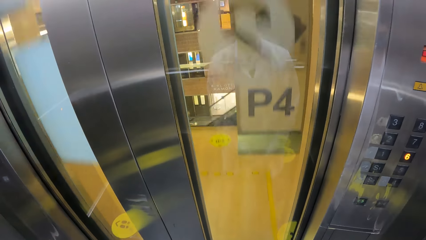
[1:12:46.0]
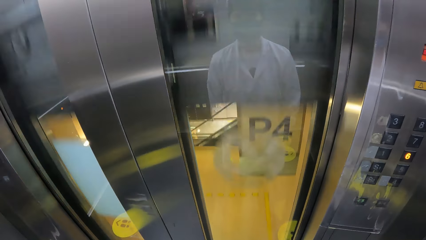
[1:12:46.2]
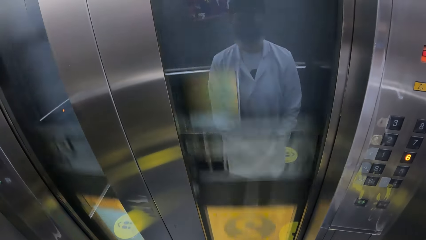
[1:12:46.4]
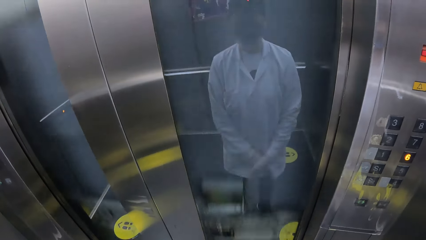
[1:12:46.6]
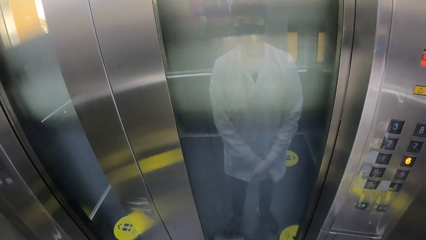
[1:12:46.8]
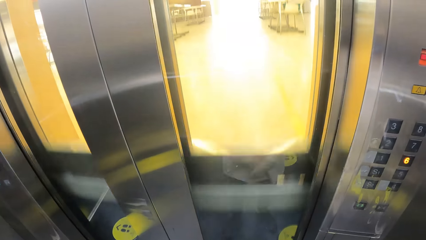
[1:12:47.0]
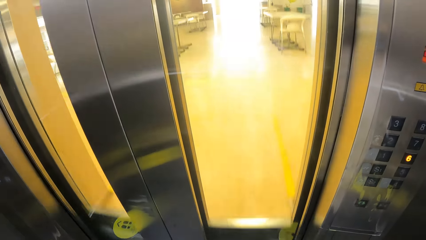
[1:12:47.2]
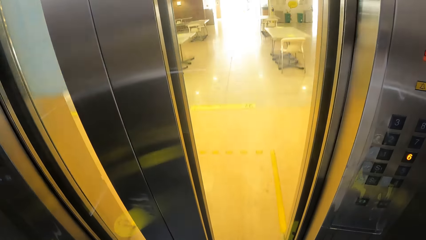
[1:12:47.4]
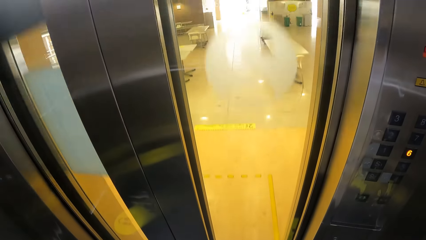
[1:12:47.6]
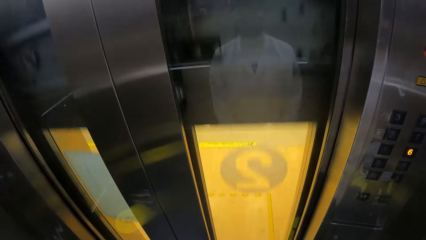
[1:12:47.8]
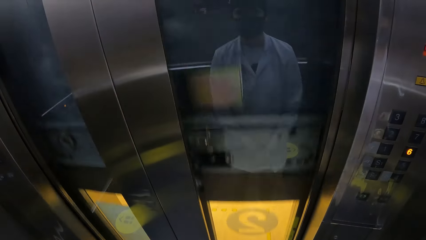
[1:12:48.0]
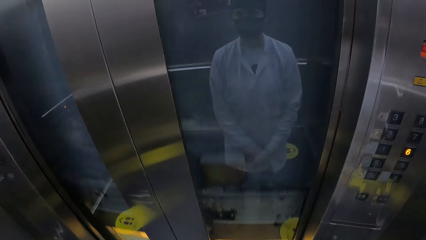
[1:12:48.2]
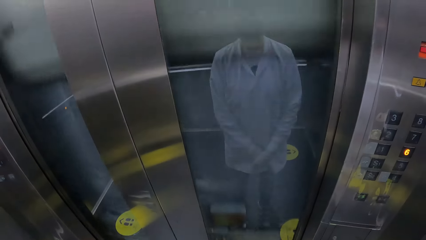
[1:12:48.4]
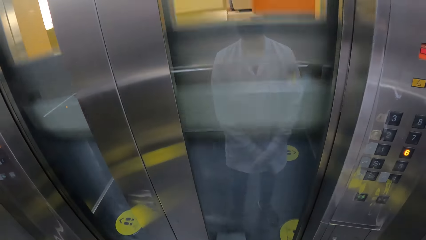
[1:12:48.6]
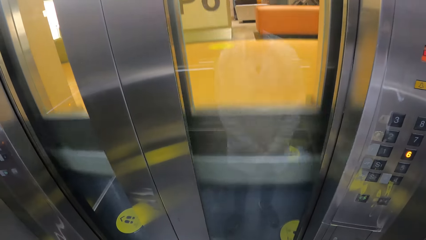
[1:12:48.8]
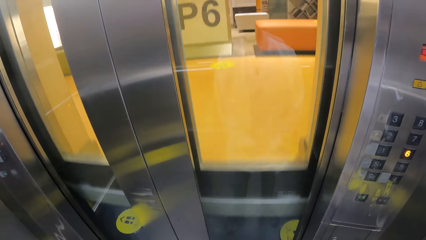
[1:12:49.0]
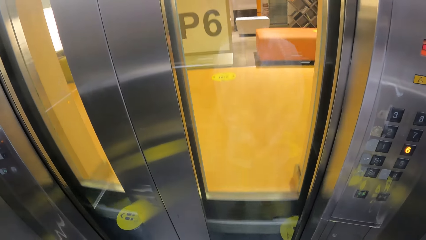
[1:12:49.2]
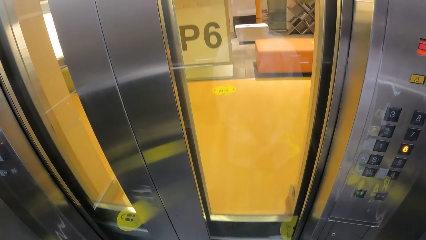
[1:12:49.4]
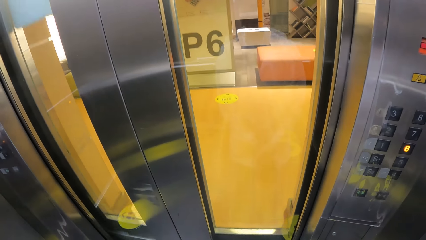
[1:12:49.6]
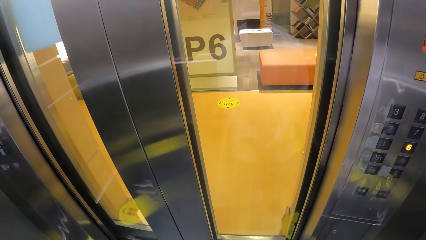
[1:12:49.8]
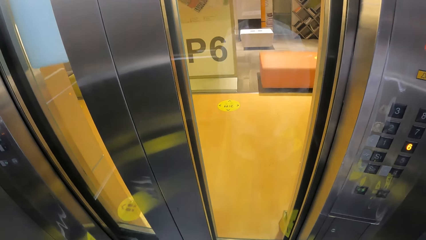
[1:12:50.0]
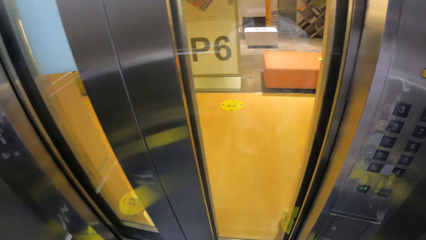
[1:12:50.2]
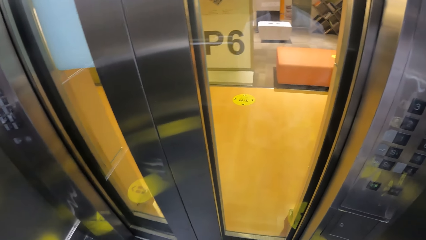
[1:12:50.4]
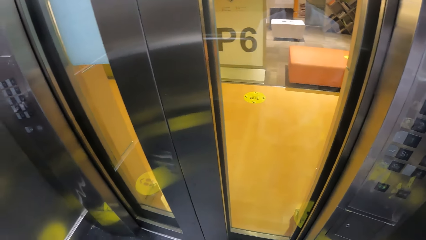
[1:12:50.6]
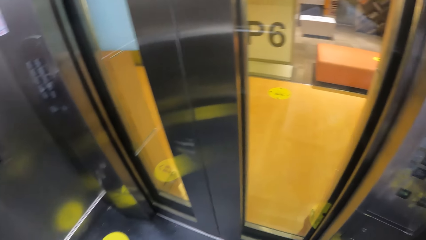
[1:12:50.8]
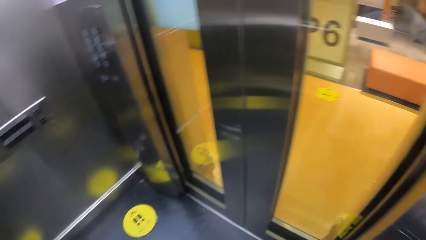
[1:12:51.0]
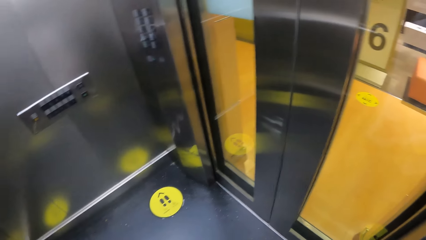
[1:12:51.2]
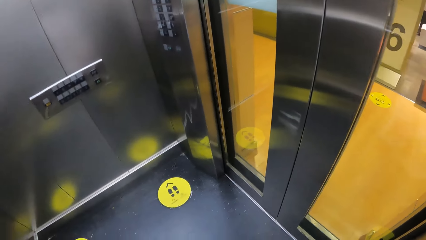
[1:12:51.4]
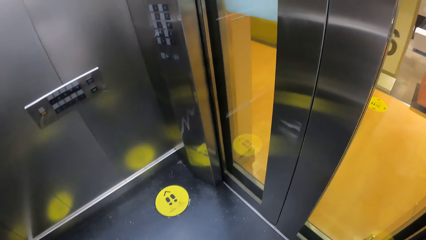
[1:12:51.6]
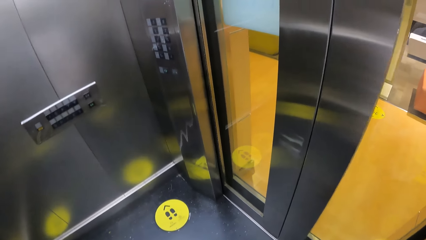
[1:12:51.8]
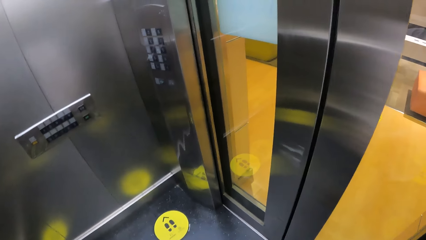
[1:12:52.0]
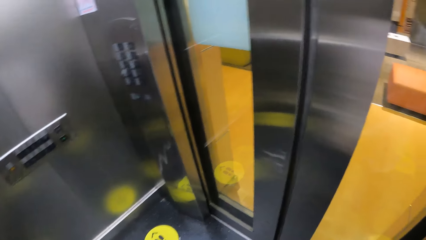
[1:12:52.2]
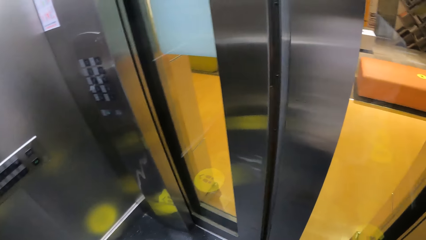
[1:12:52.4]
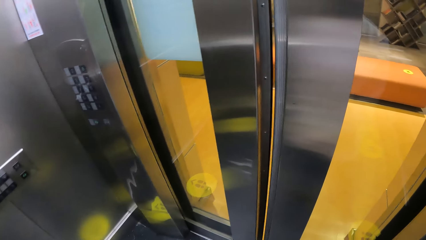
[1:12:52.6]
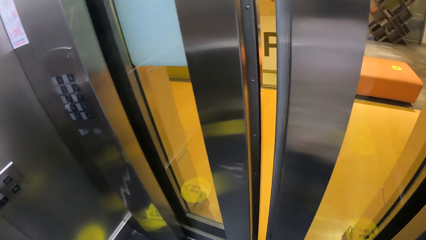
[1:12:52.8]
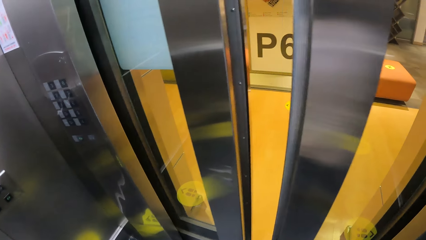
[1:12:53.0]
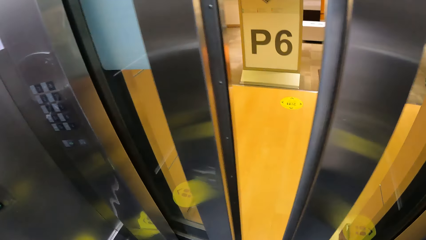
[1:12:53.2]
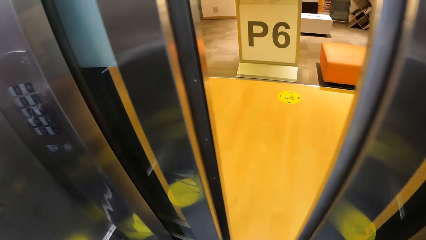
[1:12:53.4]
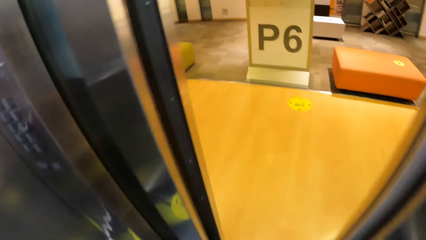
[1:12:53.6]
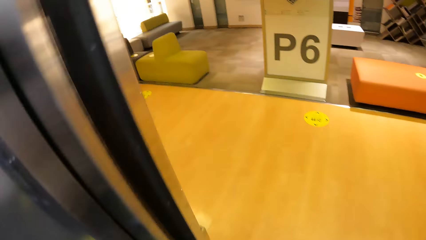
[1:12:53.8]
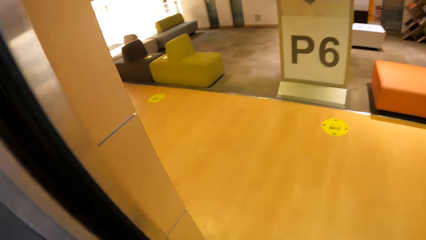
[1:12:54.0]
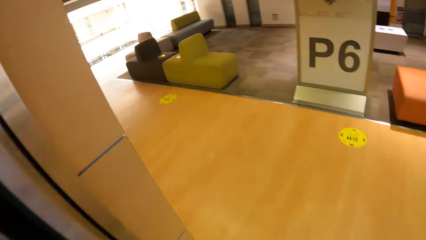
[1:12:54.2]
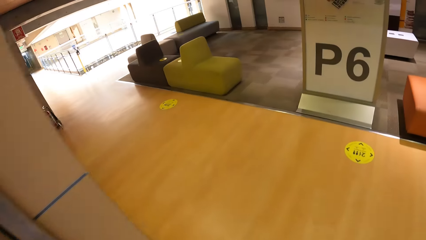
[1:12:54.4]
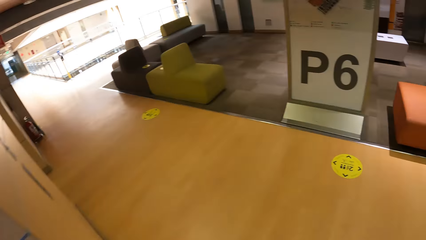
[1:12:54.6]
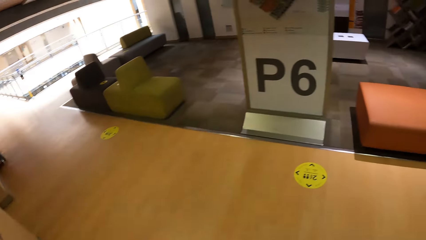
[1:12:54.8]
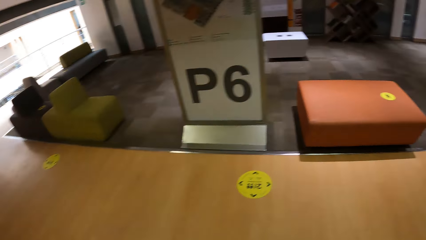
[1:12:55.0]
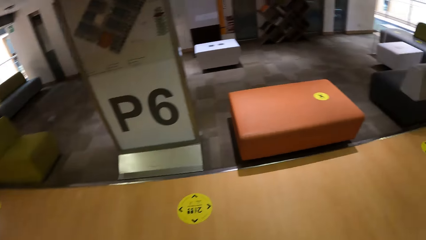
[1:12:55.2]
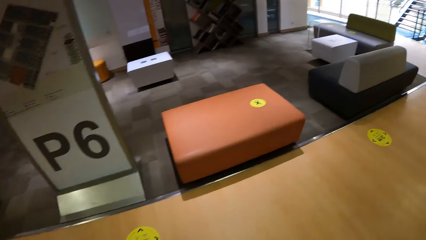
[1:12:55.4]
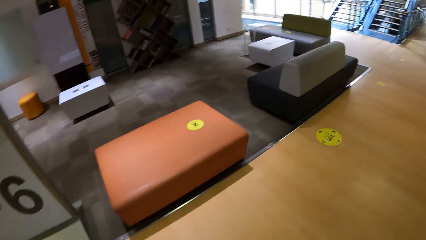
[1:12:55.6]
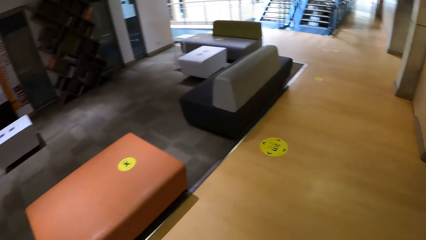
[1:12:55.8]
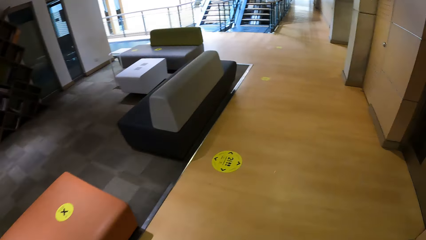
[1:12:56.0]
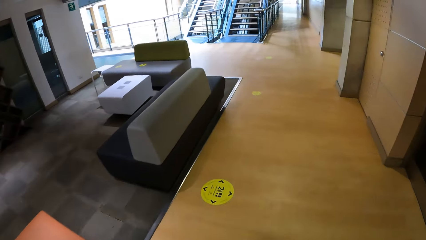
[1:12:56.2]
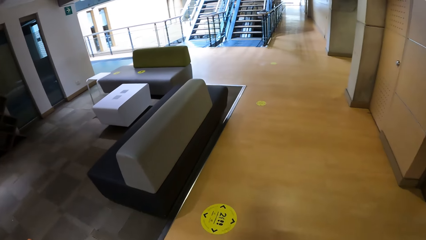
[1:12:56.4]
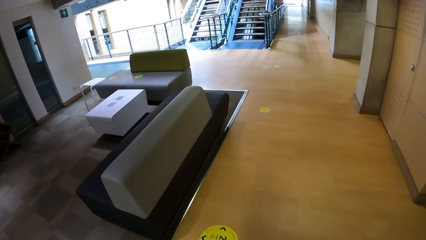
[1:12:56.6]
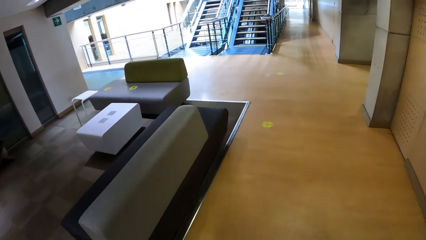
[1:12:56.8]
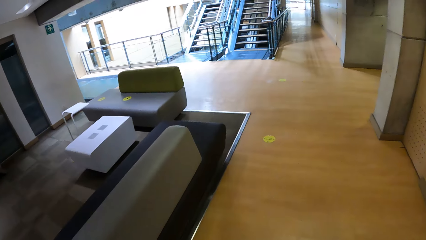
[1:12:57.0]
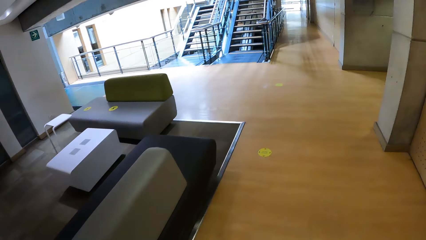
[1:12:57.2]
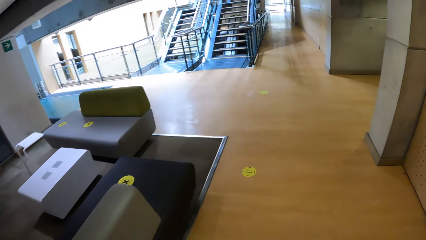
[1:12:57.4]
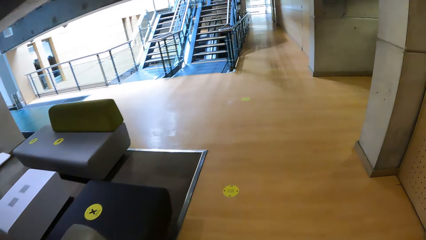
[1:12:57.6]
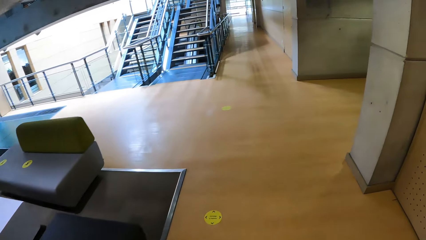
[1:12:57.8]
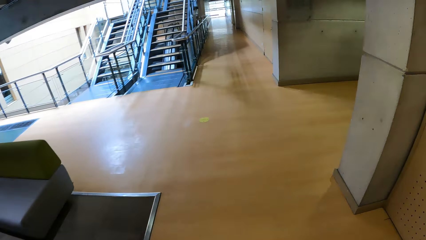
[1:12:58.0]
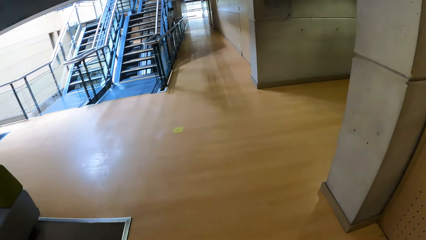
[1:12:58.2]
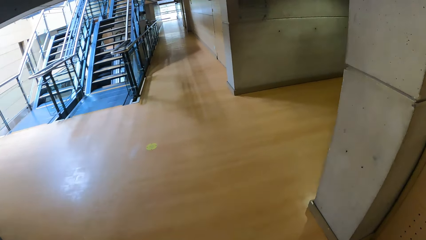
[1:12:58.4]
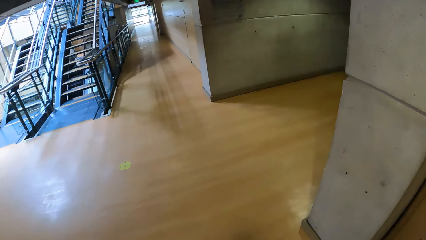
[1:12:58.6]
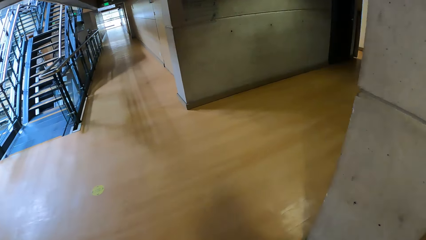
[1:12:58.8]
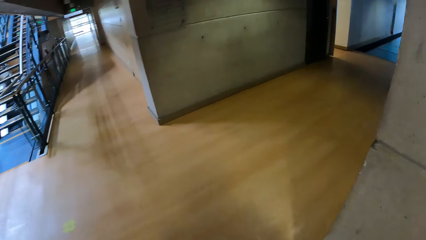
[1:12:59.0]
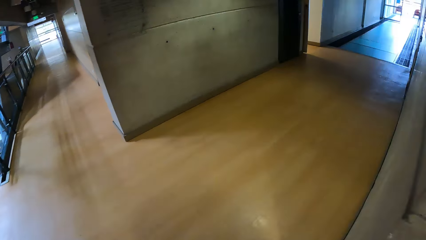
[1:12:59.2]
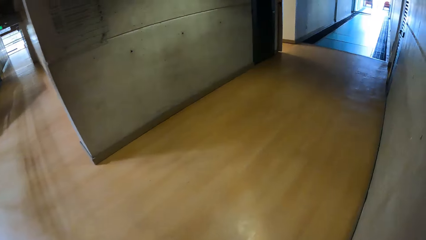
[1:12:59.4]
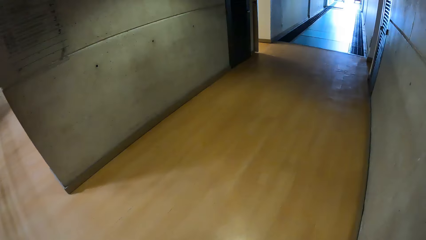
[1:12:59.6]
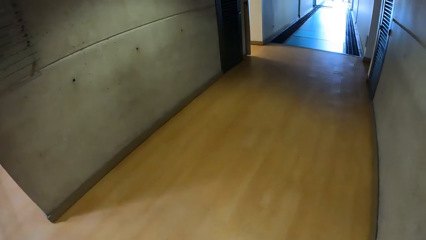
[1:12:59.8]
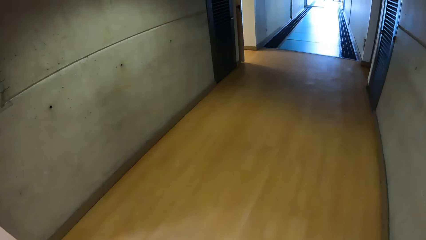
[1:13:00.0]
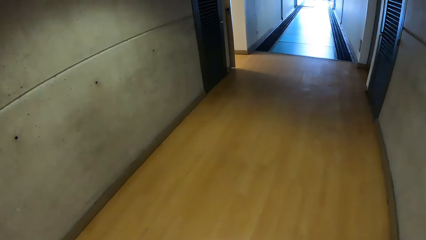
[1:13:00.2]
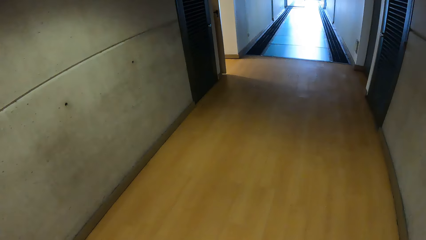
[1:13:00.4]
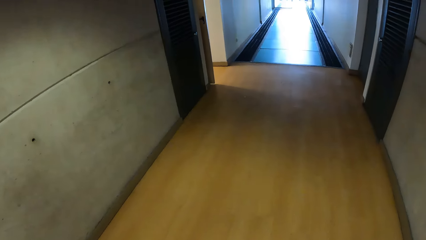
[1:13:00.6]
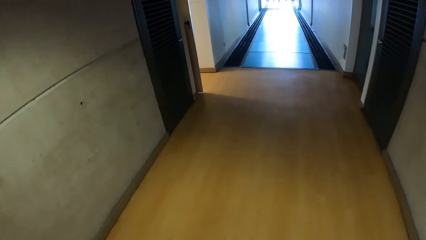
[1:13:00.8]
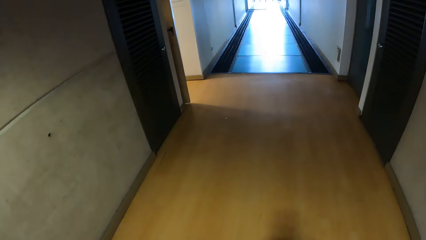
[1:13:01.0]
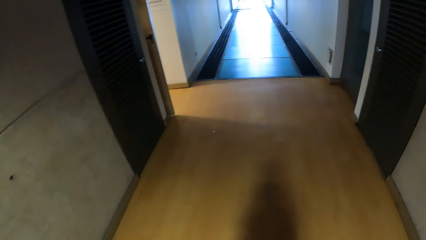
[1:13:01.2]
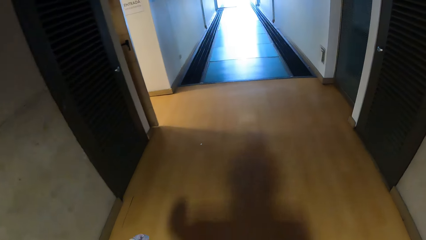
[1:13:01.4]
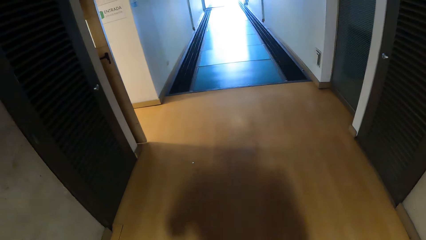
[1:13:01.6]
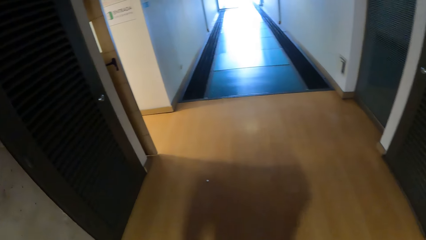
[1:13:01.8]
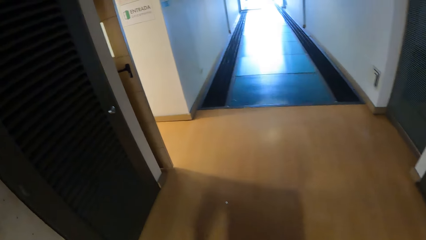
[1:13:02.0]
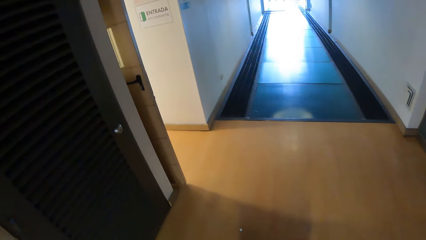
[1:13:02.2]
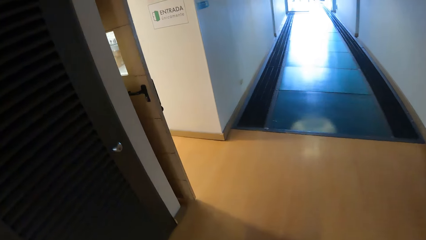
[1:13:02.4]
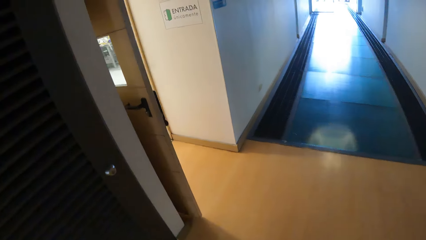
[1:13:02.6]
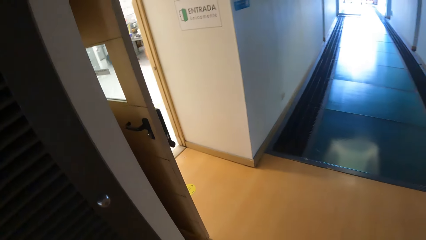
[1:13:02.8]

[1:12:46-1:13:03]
The camera wearer walks out of the elevator. They walk around the laboratory.
